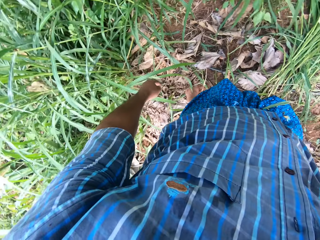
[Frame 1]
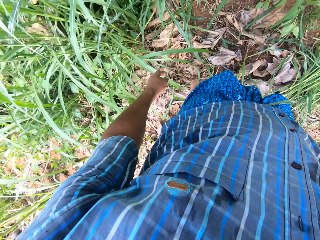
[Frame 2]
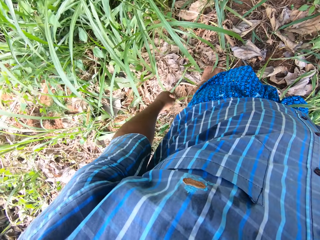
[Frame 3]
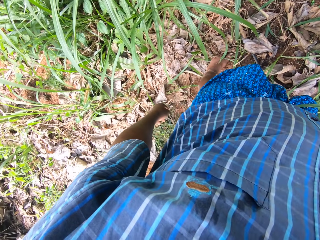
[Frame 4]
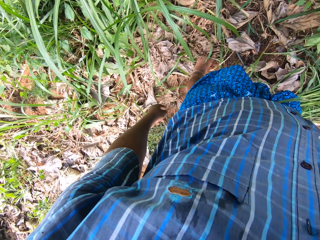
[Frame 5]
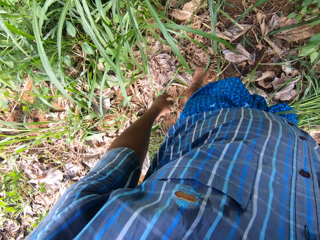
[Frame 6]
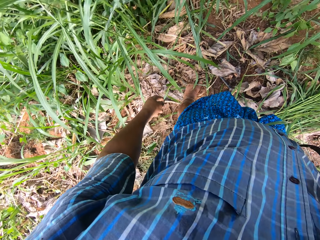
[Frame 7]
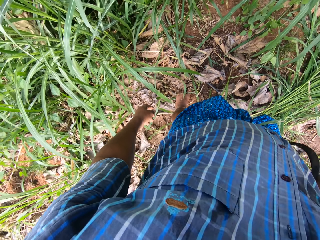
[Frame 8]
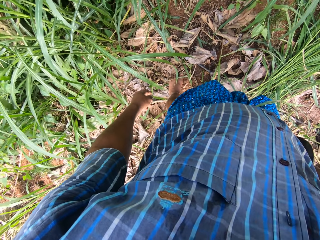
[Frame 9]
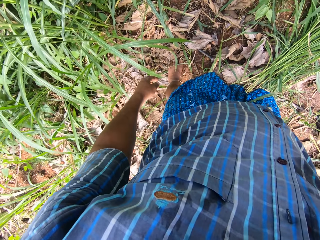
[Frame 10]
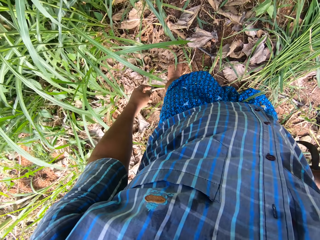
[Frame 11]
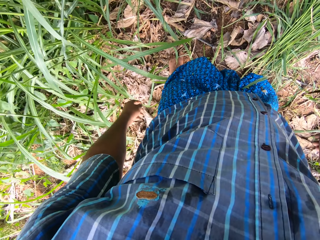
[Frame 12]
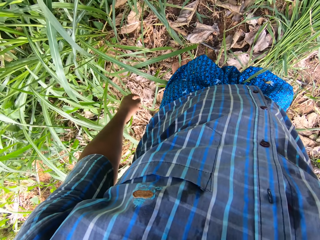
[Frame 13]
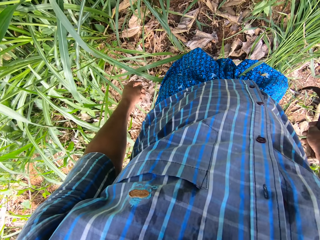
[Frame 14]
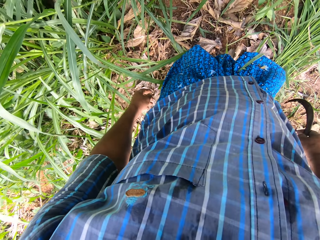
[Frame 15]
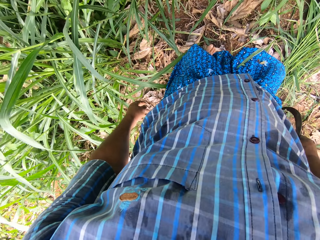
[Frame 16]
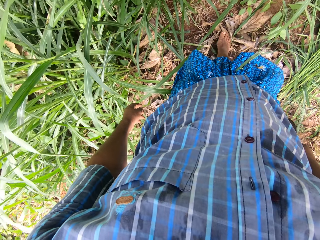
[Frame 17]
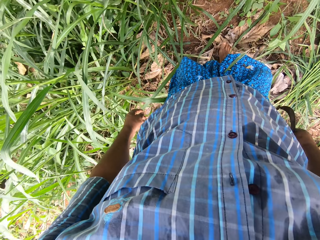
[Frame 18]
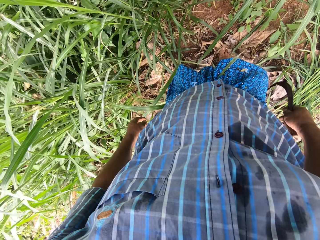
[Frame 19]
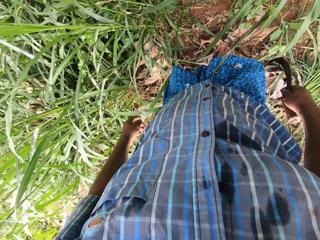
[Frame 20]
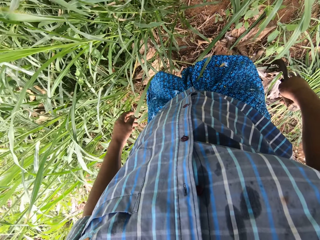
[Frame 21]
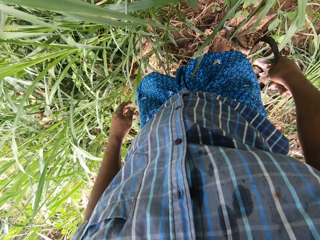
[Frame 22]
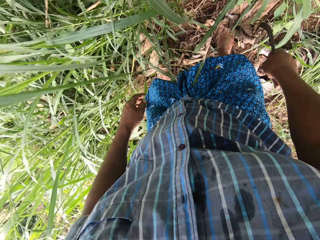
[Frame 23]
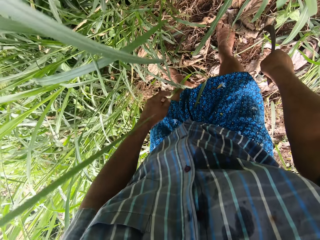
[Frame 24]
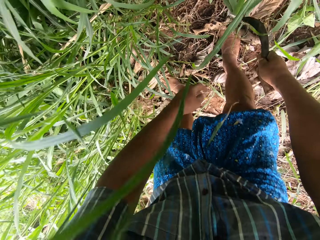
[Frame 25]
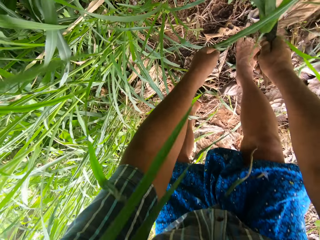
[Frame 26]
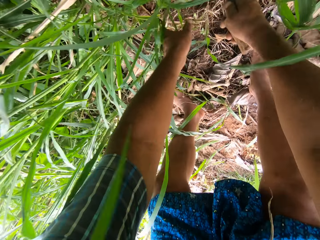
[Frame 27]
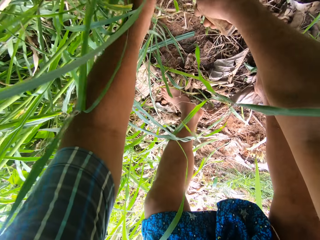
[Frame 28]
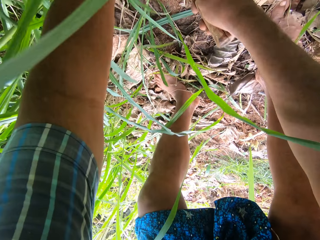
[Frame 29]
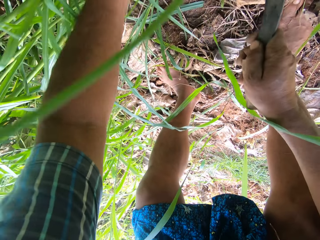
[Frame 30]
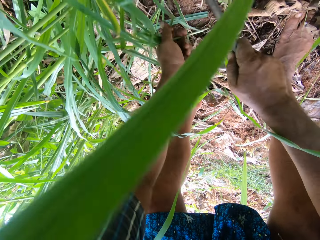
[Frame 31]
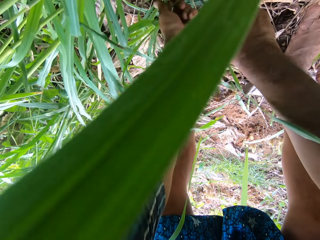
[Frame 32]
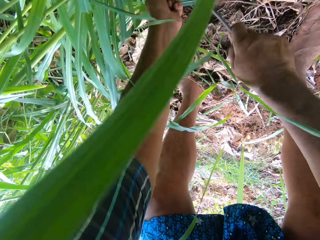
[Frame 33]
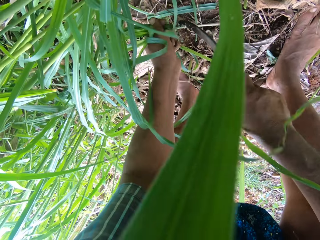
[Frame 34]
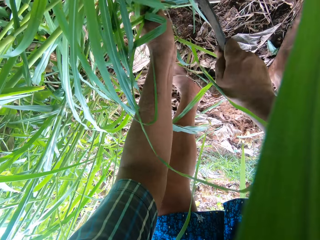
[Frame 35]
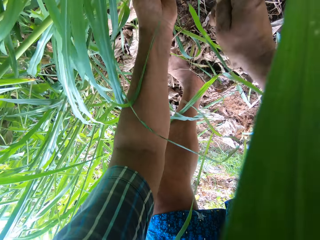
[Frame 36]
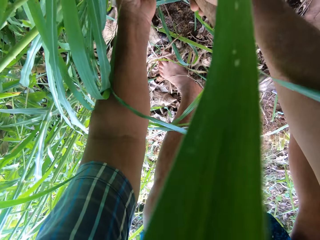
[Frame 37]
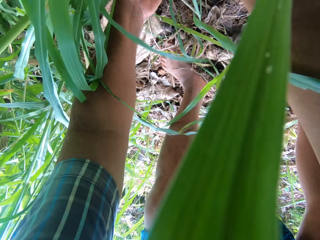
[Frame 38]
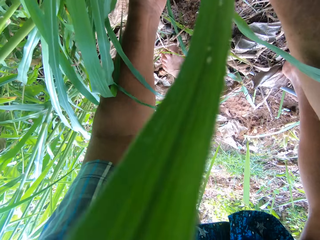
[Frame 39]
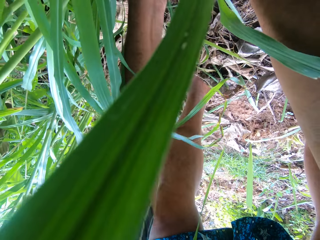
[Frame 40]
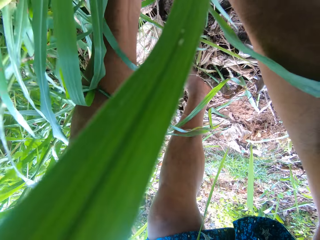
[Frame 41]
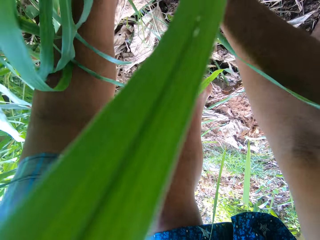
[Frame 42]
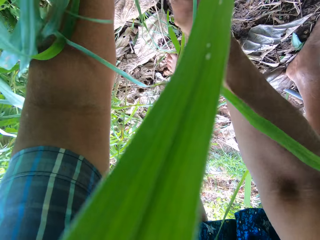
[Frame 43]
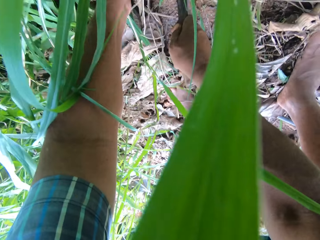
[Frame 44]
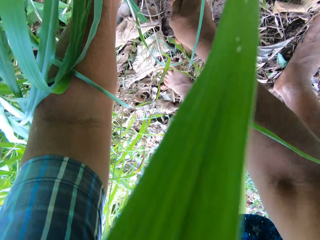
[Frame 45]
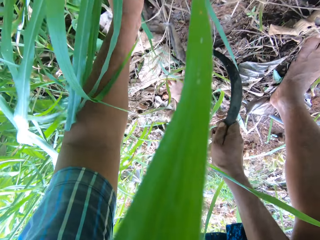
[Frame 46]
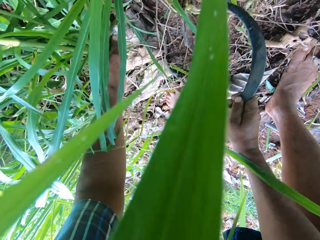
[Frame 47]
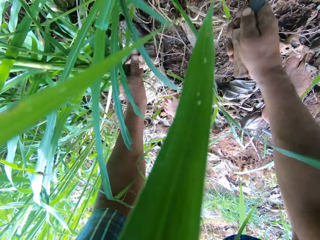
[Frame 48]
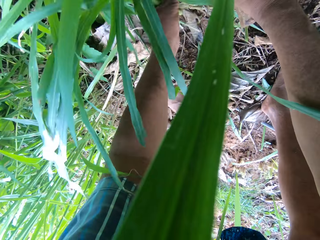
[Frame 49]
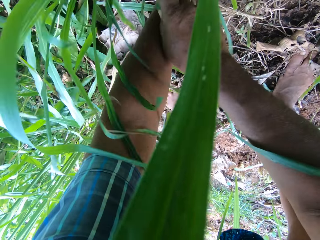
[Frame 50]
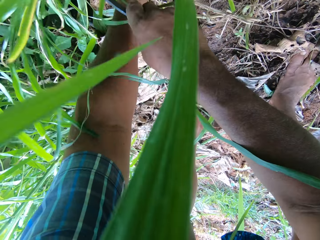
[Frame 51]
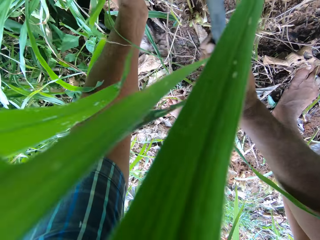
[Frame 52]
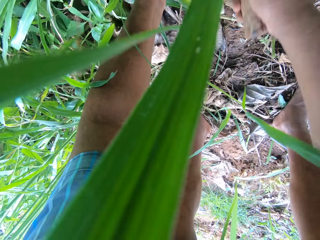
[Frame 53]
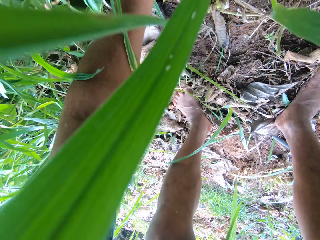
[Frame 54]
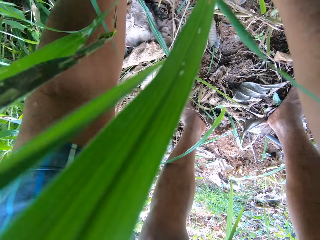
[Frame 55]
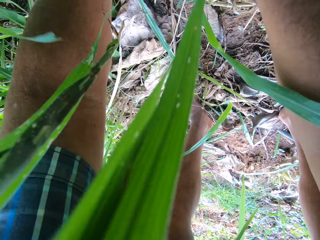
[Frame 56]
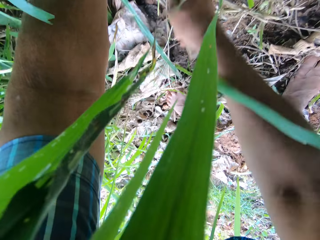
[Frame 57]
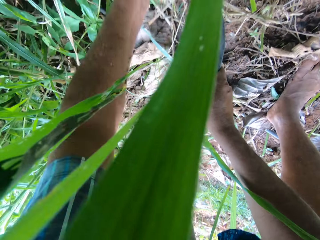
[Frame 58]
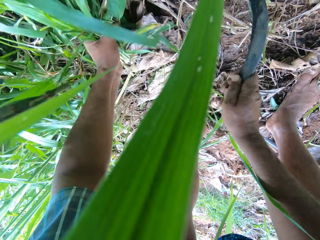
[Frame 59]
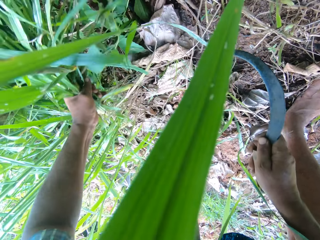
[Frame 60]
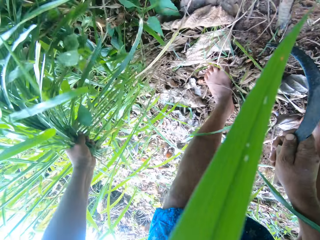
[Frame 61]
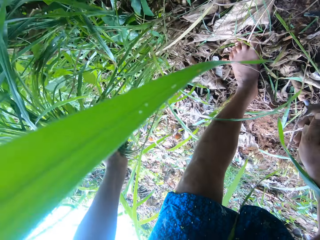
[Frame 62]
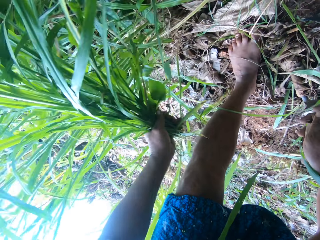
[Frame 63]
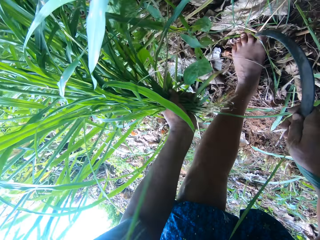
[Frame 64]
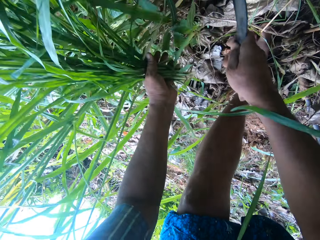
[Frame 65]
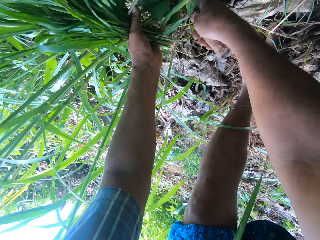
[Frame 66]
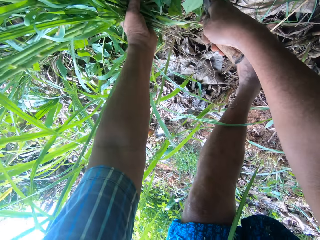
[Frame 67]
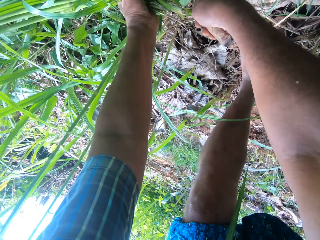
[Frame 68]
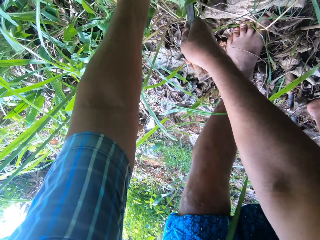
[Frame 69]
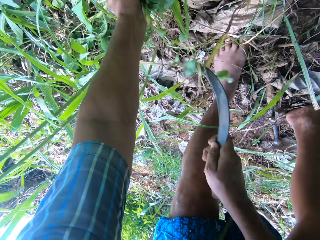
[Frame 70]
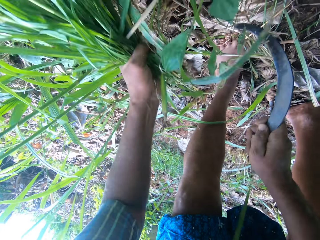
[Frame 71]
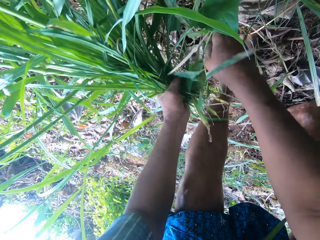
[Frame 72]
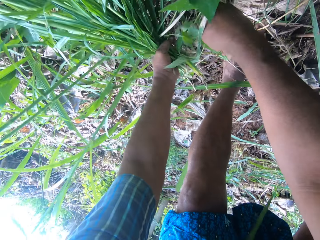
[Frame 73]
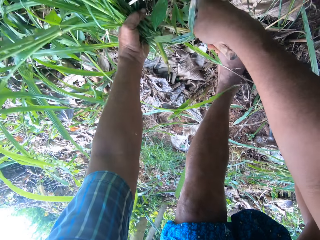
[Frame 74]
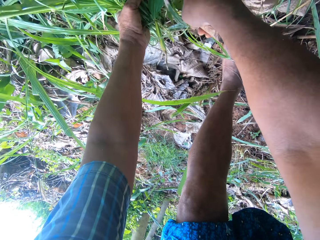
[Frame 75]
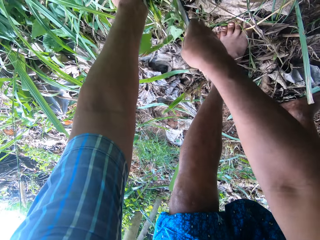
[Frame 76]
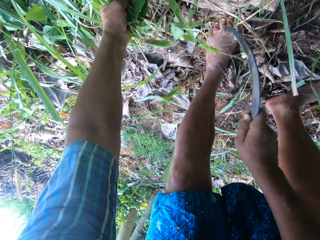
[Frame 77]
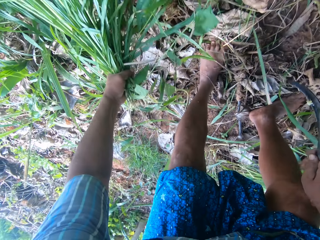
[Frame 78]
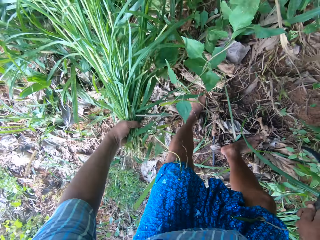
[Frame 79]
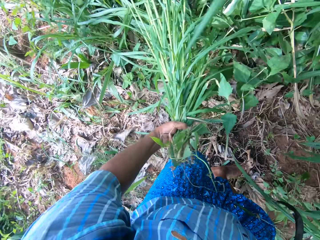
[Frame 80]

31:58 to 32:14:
The camera wearer steps closer to the grass on the garden. They bend on the grass. They weed some grasses with the knife.

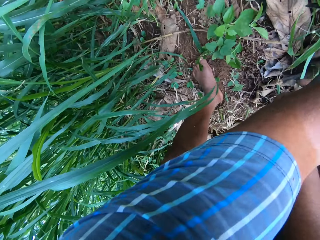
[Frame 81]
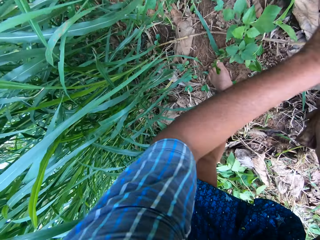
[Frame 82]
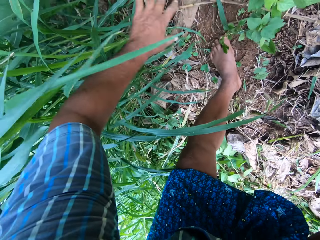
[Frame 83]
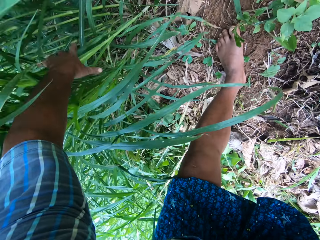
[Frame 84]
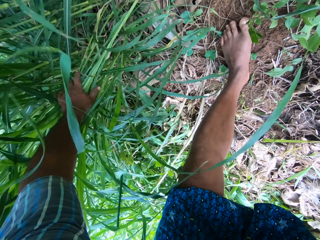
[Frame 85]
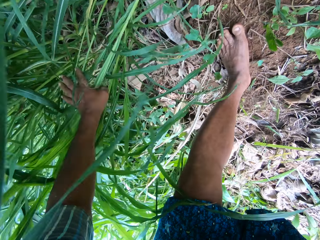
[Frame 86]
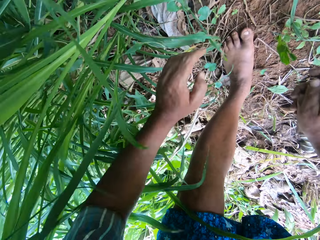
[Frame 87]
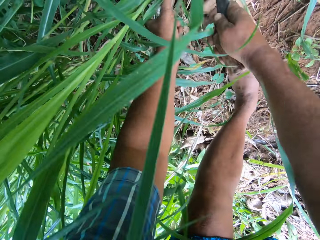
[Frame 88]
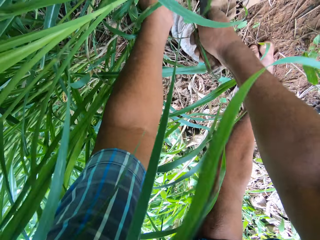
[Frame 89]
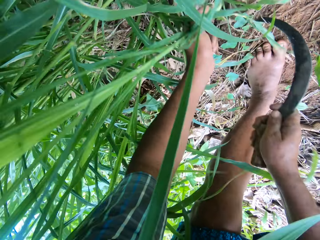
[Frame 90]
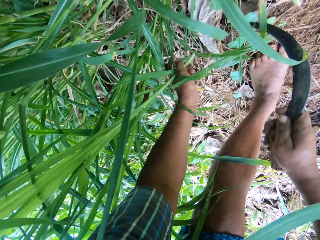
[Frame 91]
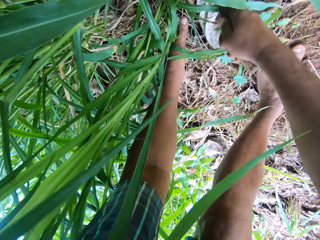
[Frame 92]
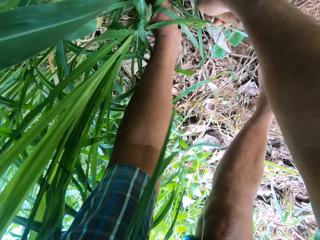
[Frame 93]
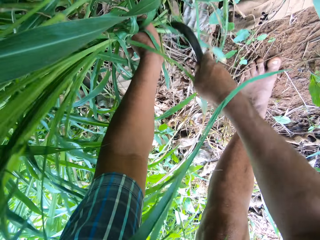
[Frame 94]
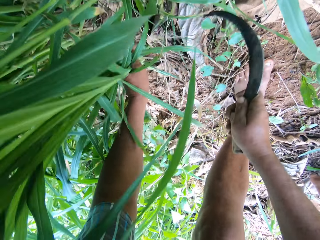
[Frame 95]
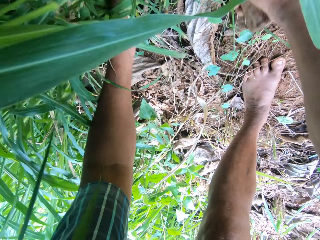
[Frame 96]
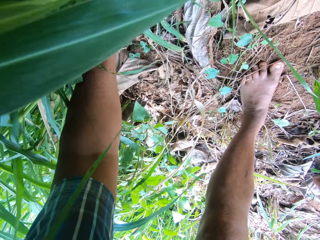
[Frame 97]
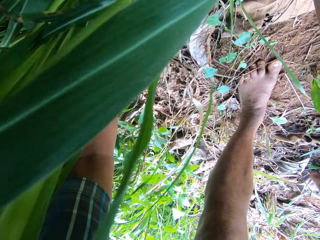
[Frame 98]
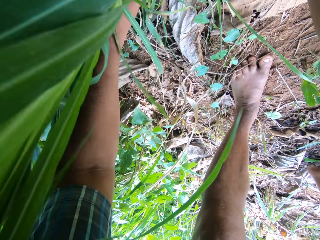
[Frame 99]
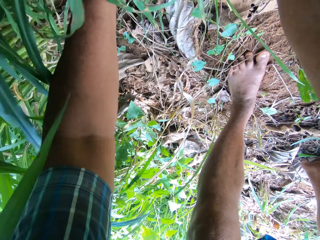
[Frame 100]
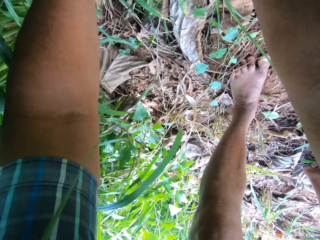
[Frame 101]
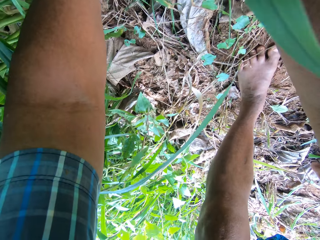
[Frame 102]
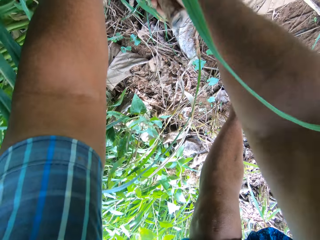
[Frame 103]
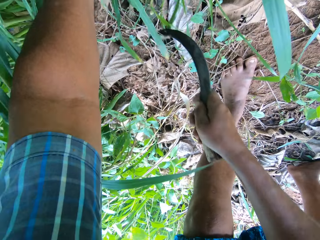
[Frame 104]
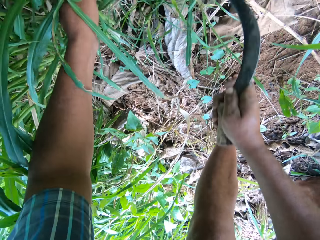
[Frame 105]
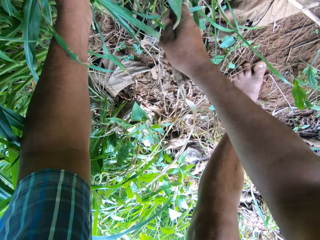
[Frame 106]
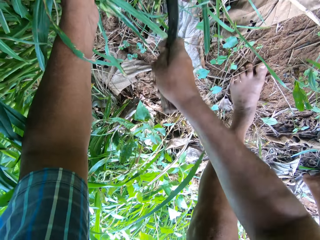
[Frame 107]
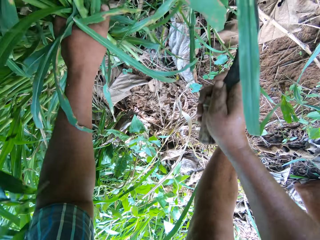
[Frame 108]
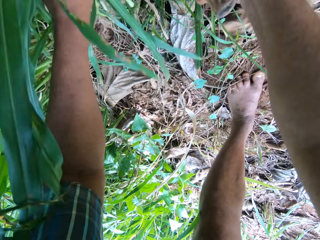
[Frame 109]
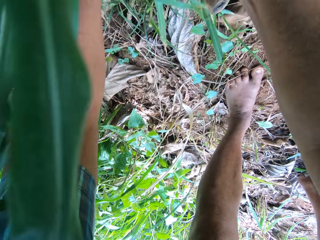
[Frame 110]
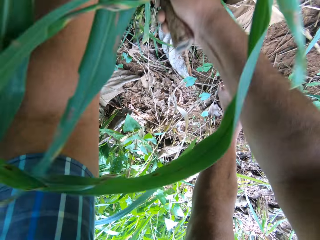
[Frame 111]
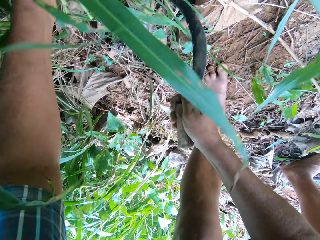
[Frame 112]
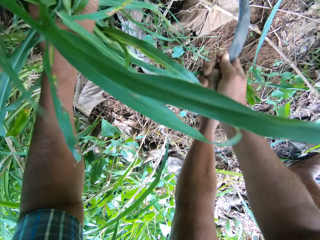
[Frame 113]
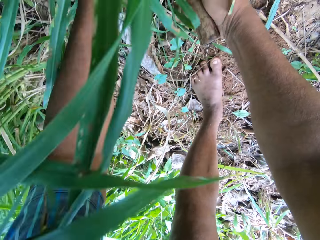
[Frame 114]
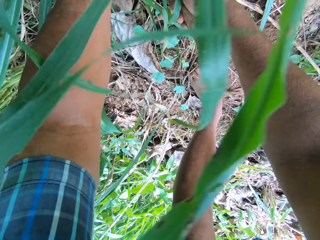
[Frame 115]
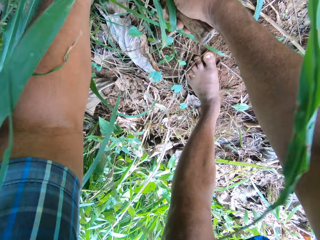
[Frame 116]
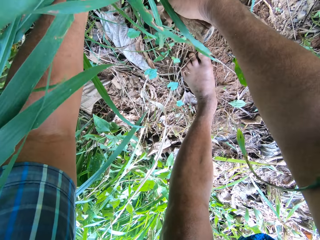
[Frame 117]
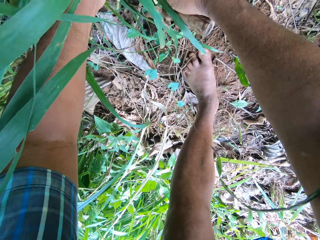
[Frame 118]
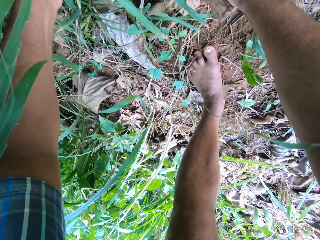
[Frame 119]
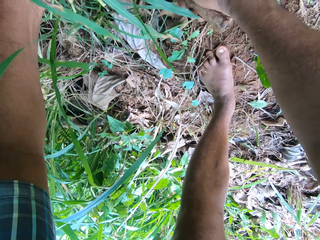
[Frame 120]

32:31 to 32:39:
The camera wearer drops the grasses on the pile of grasses on the ground. He pushes aside some grasses with his left hand. He holds the grass. He weeds some grasses with the knife.
